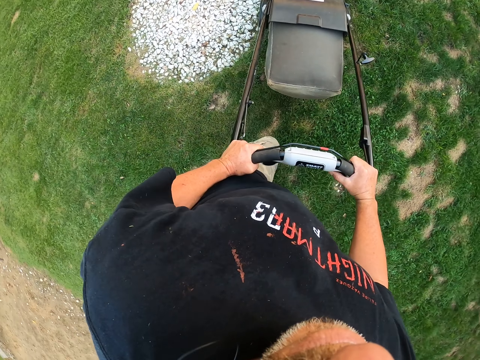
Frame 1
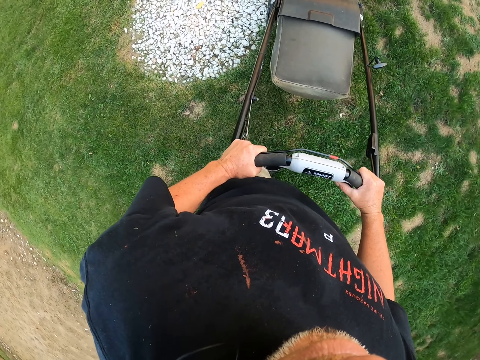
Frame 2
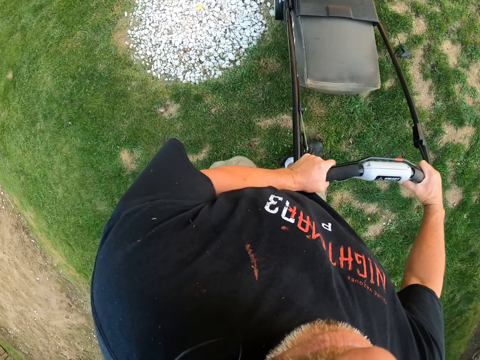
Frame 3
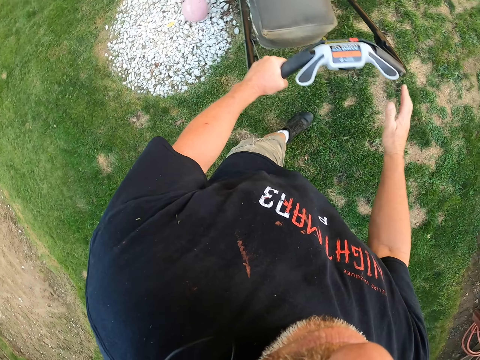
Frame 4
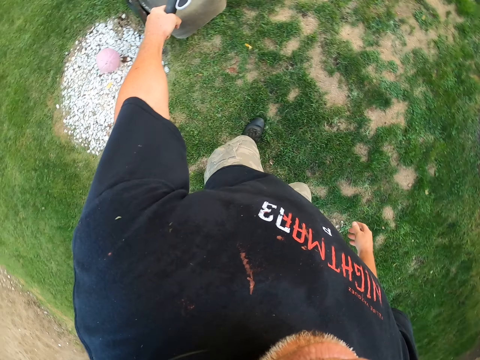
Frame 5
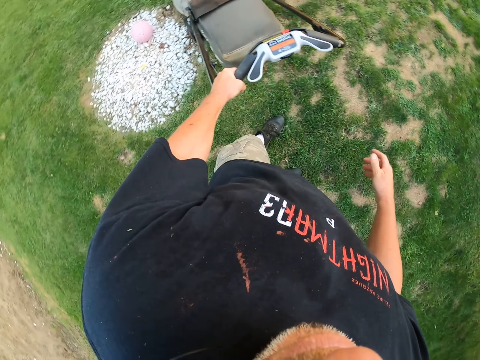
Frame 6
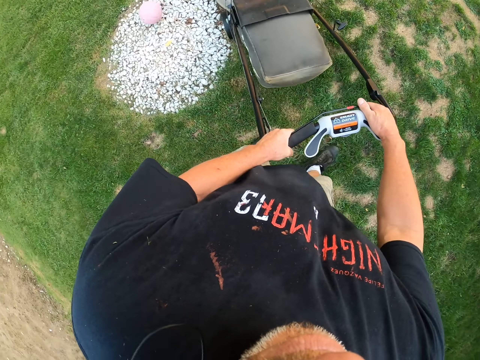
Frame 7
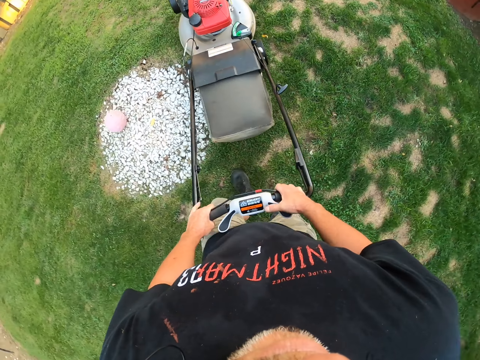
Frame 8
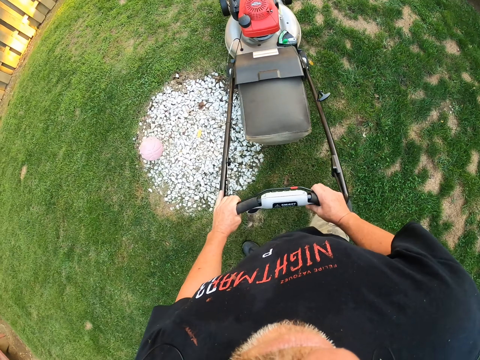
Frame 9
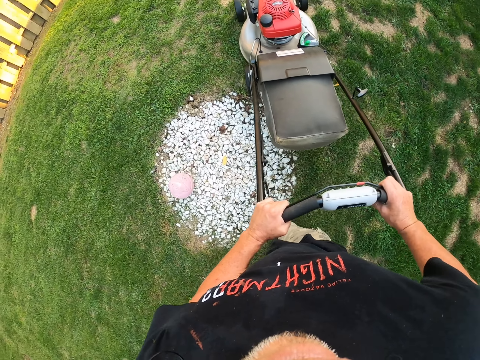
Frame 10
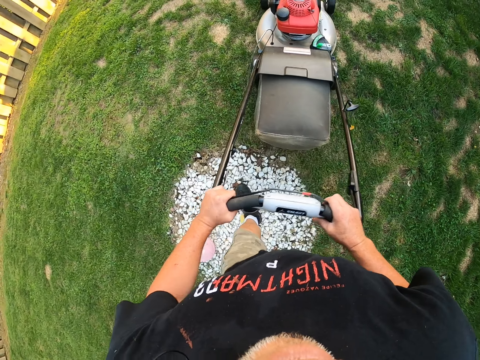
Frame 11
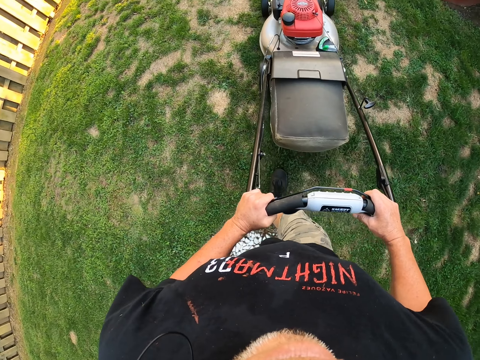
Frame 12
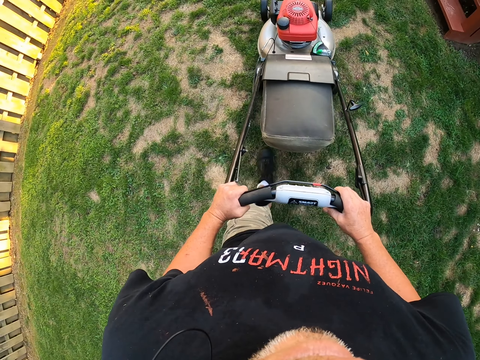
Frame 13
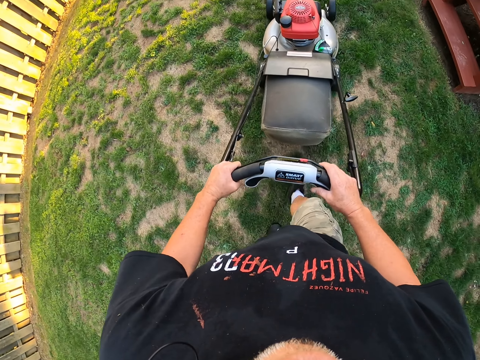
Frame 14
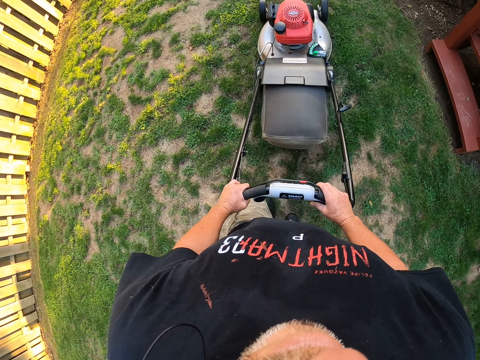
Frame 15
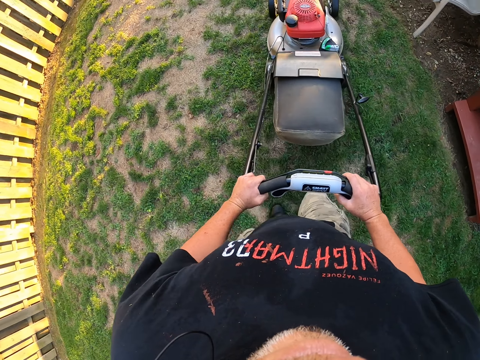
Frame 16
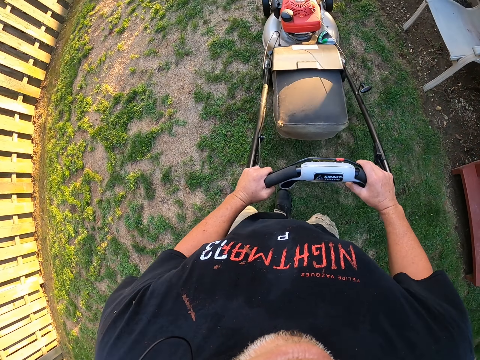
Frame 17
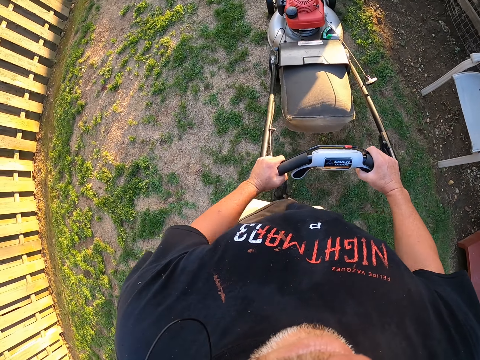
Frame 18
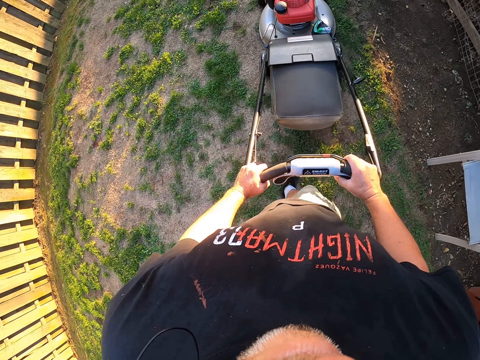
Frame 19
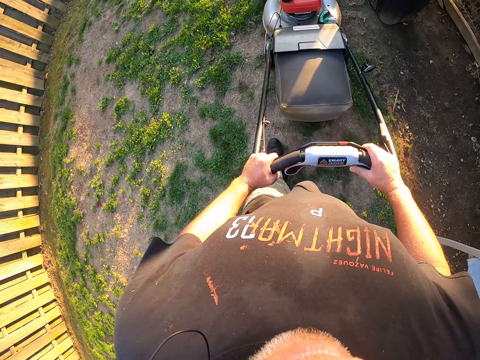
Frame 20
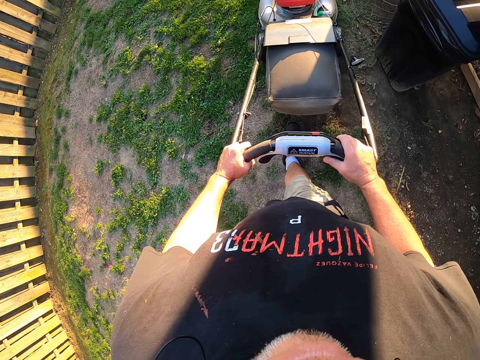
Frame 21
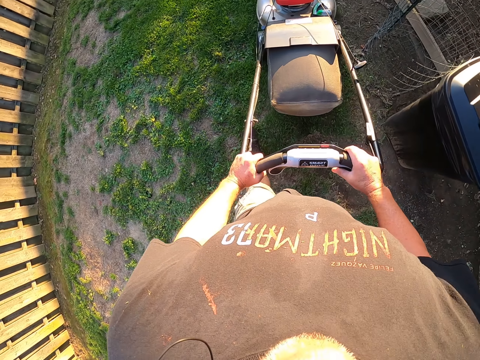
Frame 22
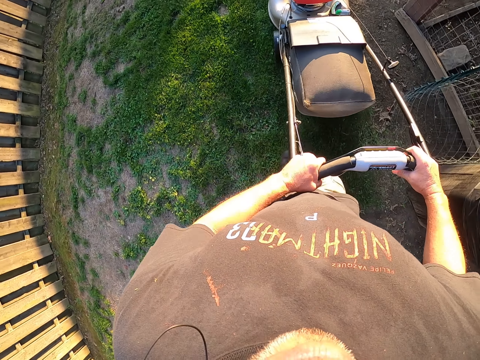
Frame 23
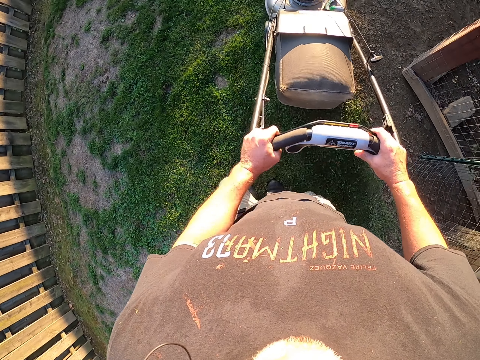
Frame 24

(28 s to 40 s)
The camera wearer pushes a lawn mower using the right hand.

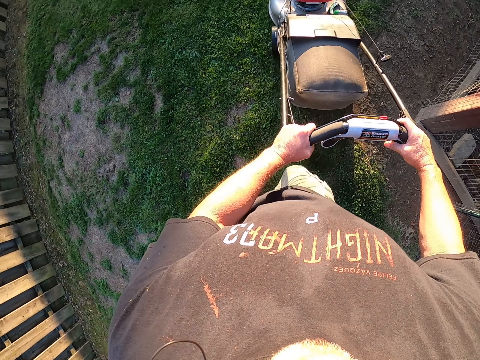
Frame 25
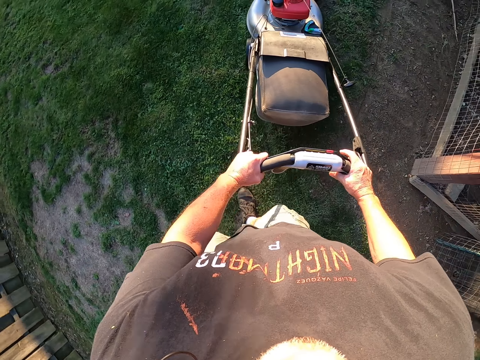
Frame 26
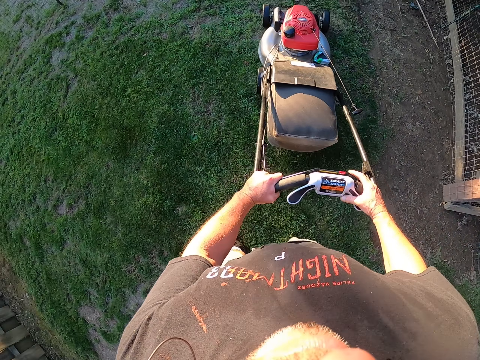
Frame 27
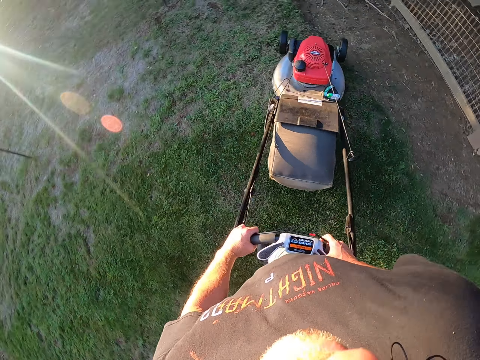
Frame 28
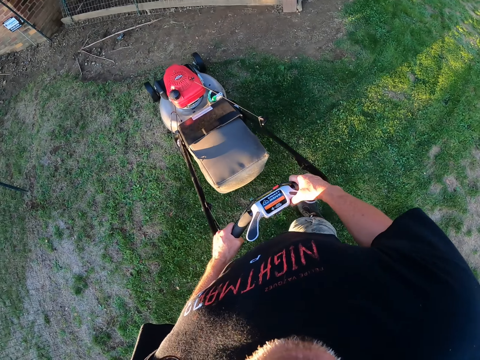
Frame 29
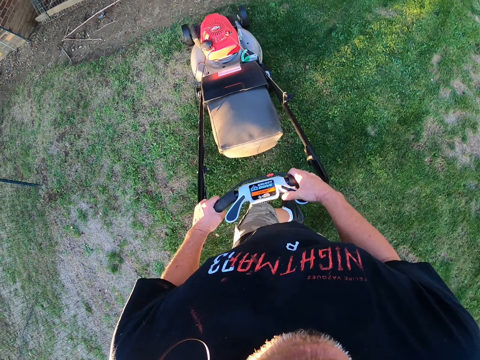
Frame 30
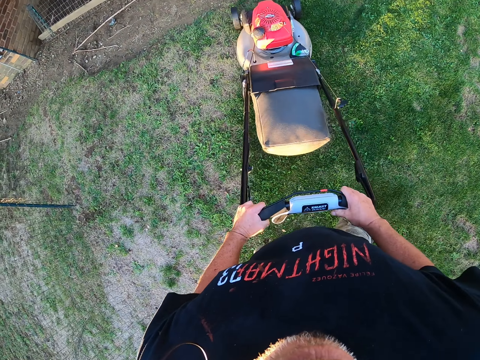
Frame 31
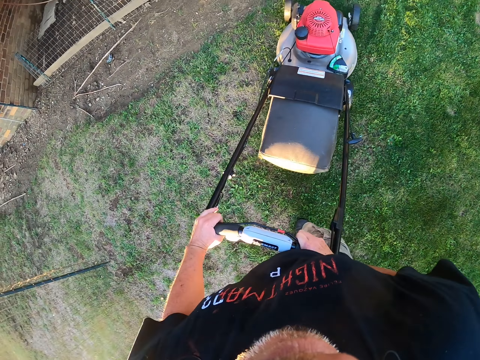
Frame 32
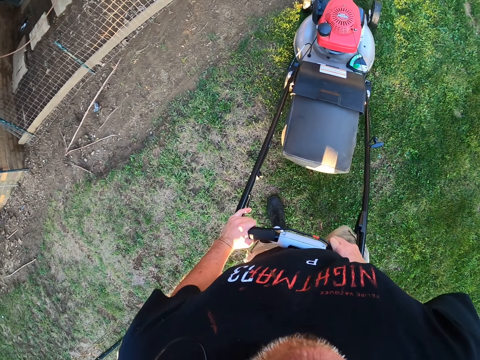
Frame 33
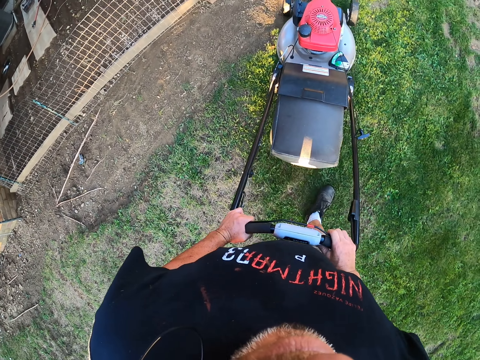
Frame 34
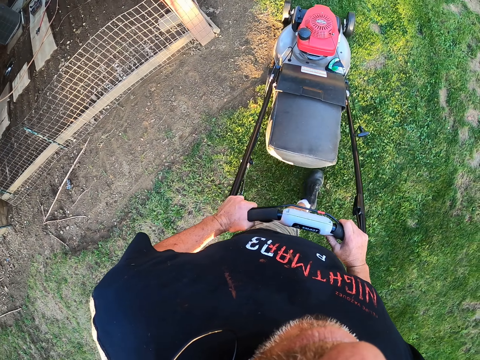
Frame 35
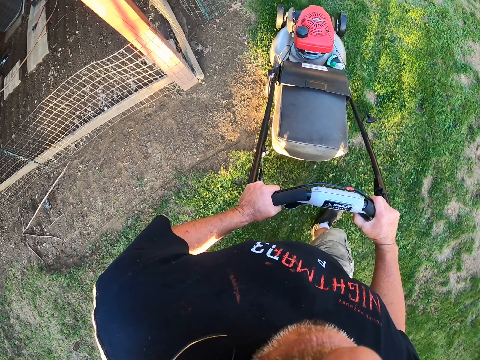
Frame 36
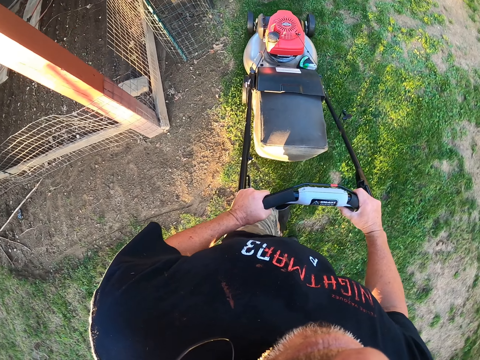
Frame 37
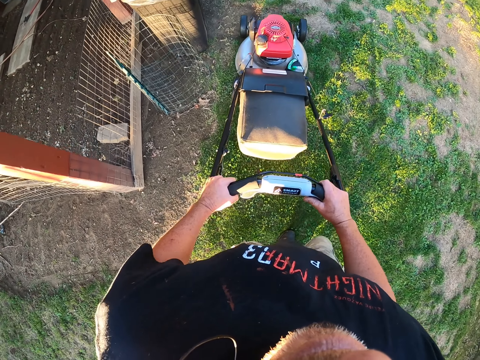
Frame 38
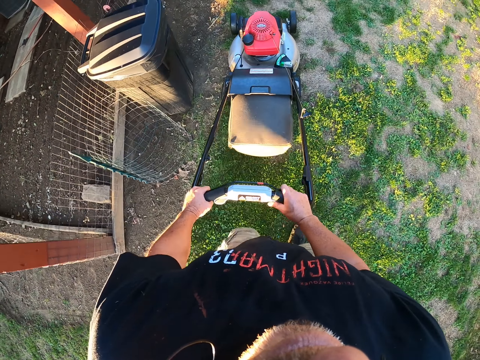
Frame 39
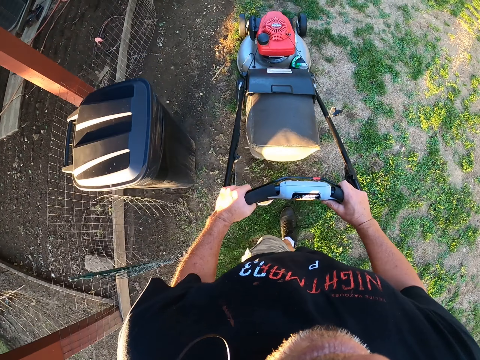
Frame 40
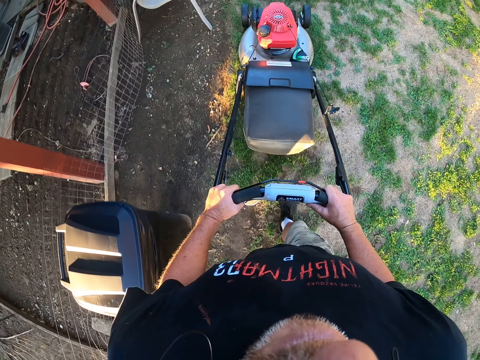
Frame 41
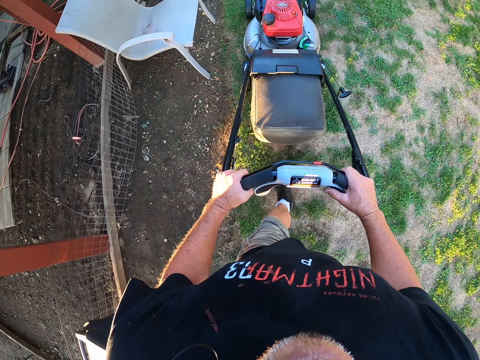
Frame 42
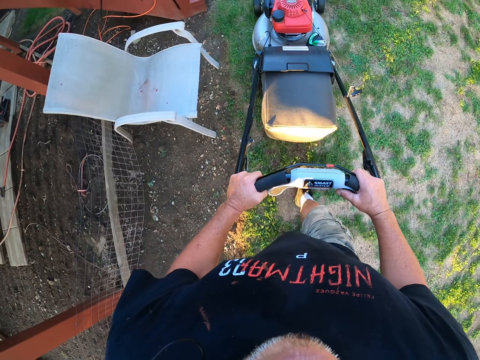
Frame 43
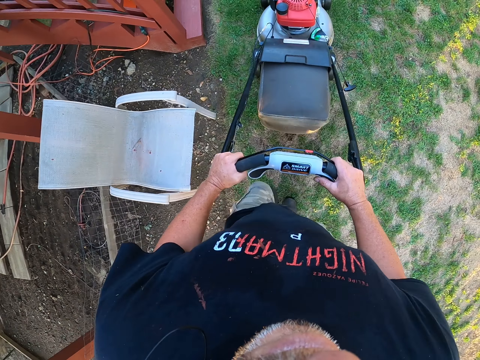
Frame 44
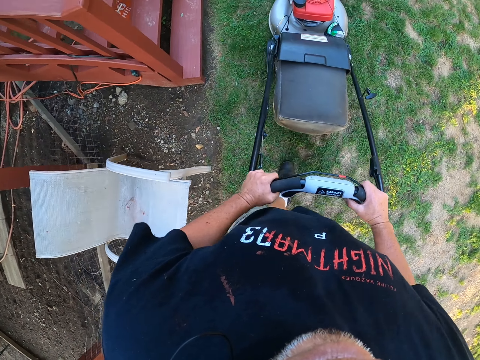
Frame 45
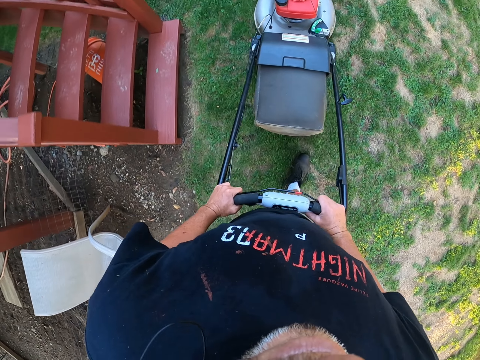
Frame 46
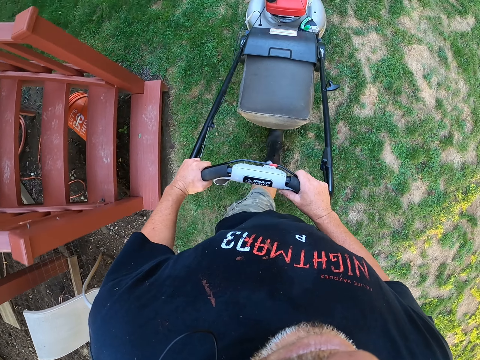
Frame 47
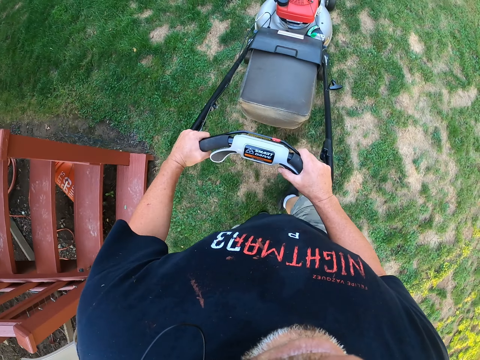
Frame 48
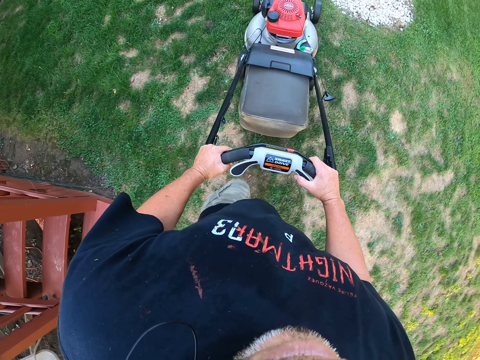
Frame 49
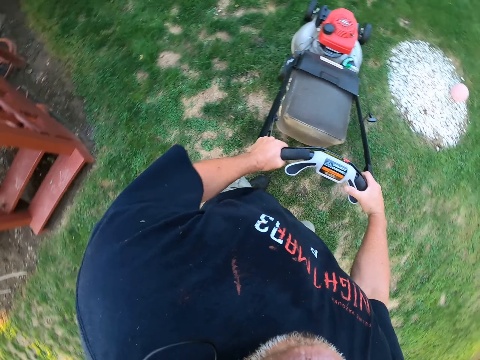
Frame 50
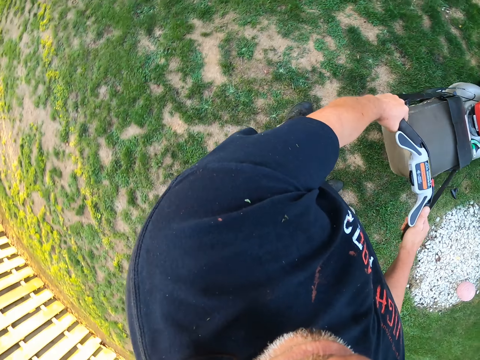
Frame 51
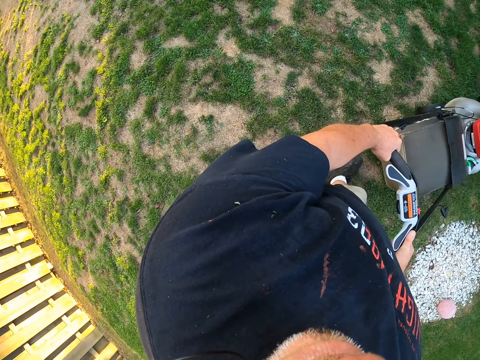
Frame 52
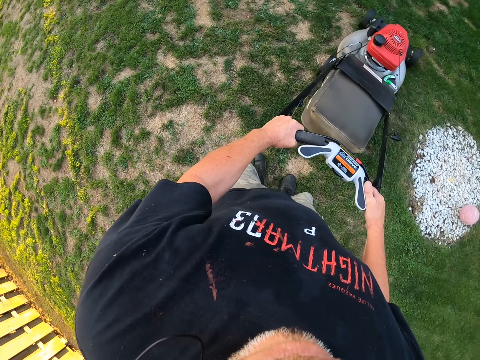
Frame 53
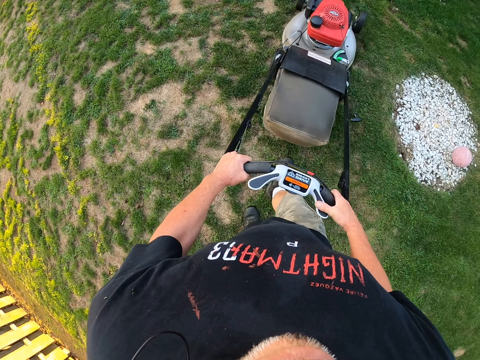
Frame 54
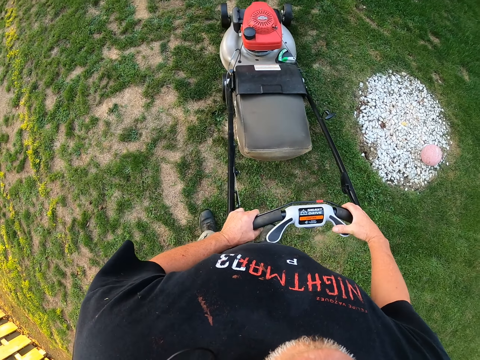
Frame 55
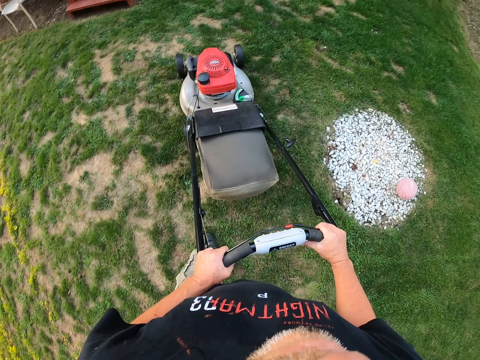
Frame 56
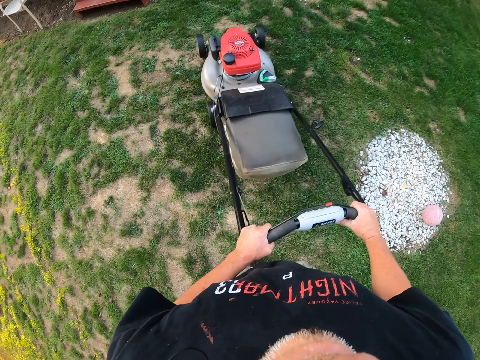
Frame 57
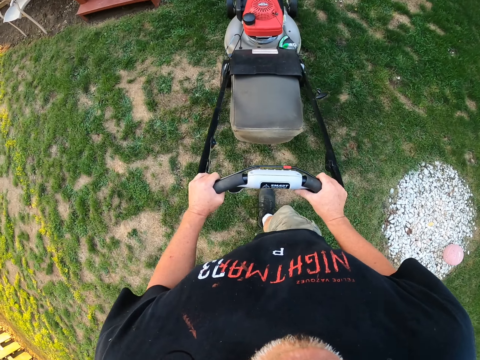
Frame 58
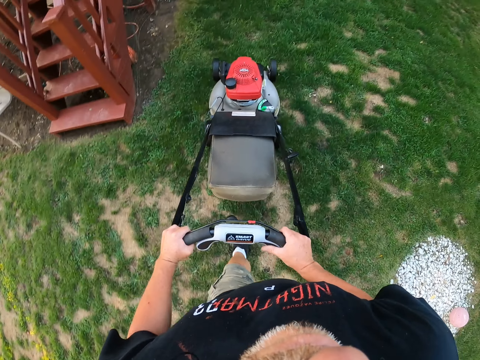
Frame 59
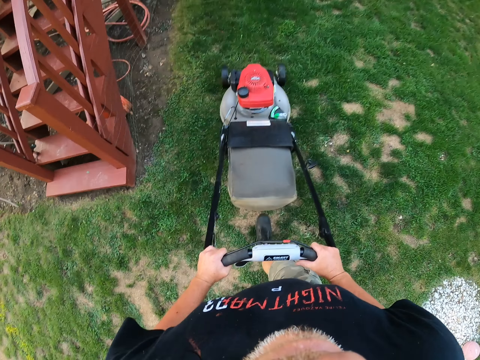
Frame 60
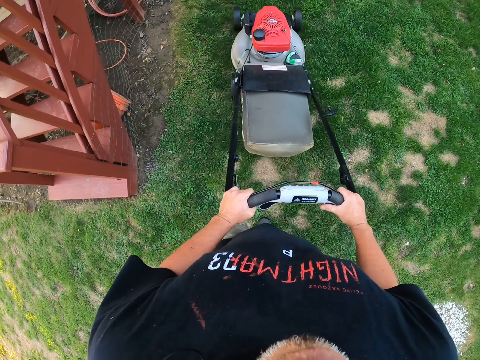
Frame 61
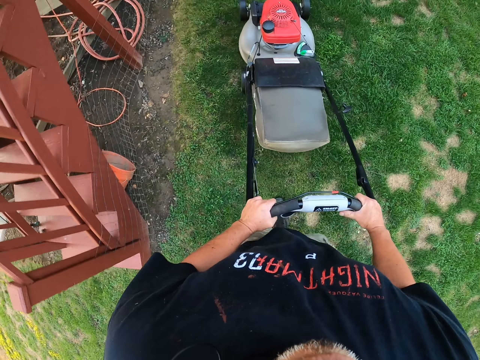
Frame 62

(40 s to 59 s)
The camera wearer pulls a lawn mower backwards. They pull the lawn mower backwards again.
